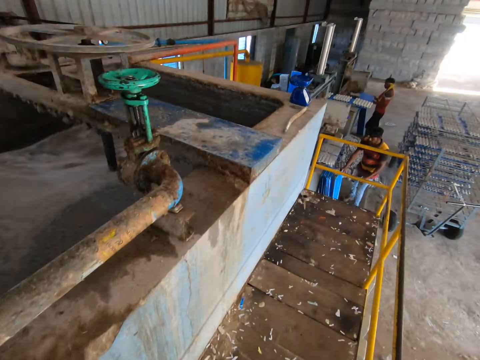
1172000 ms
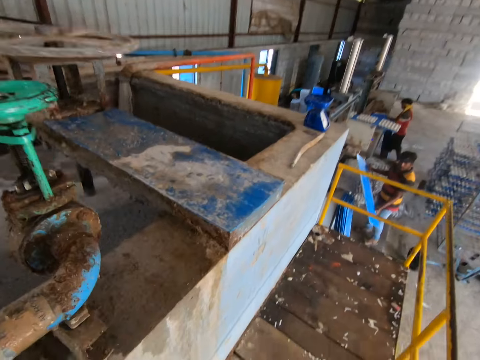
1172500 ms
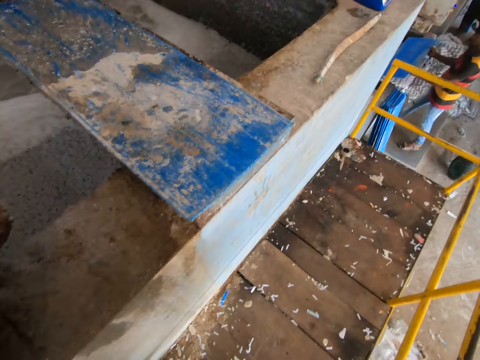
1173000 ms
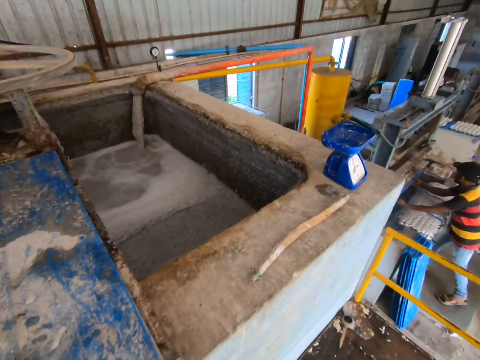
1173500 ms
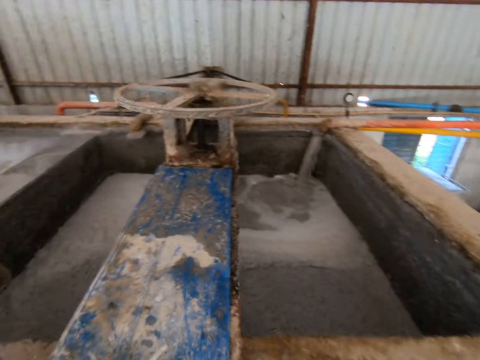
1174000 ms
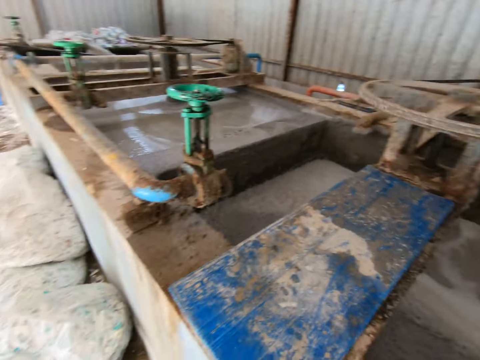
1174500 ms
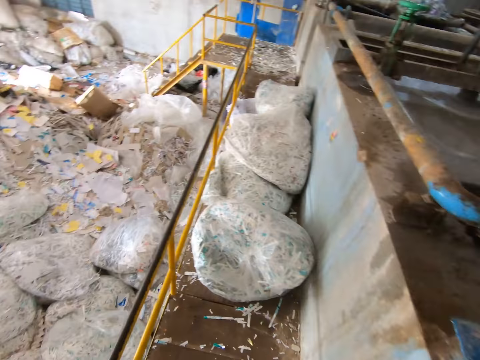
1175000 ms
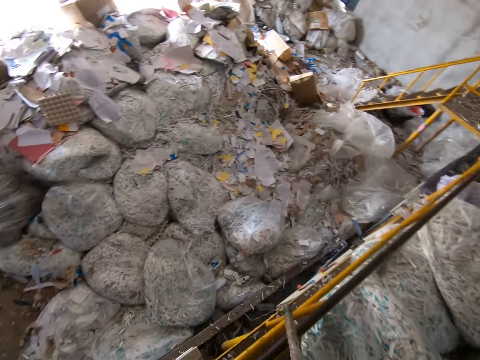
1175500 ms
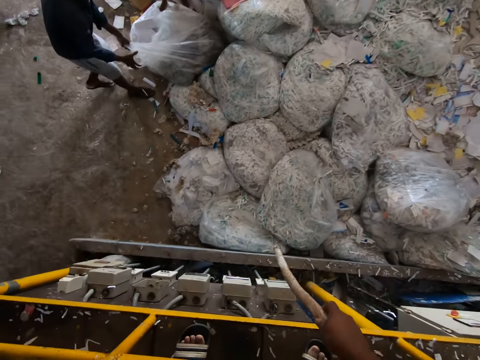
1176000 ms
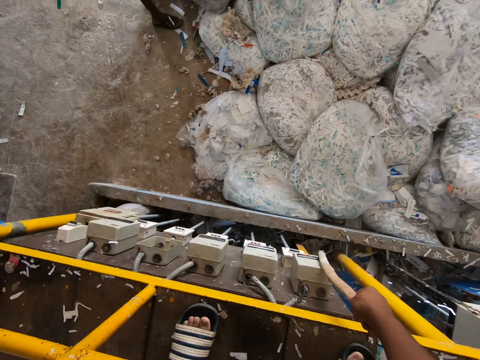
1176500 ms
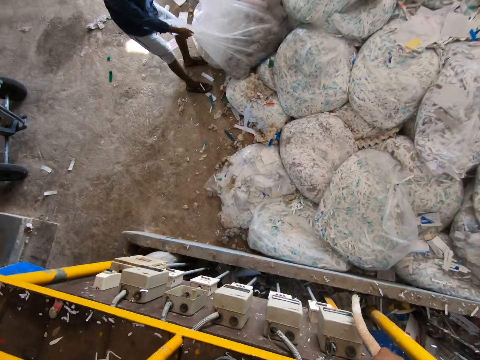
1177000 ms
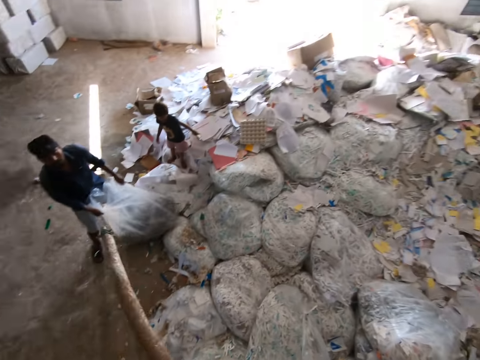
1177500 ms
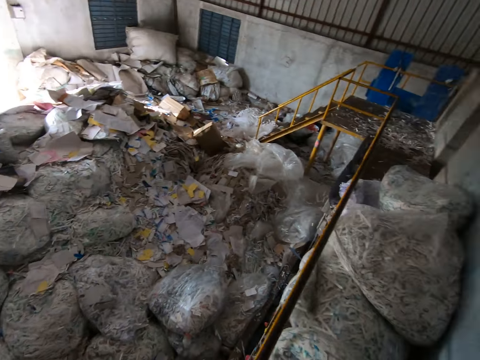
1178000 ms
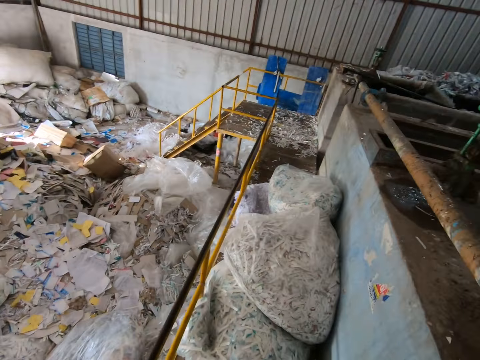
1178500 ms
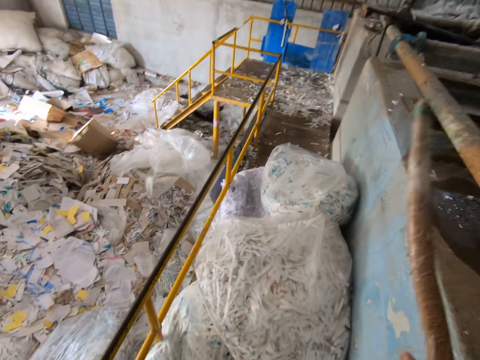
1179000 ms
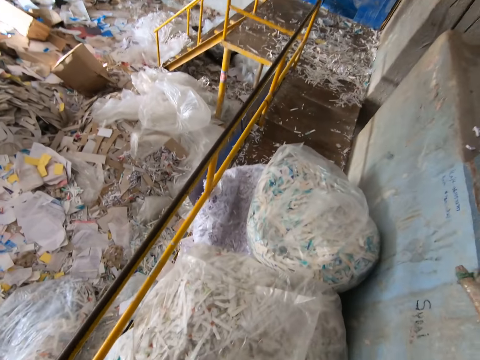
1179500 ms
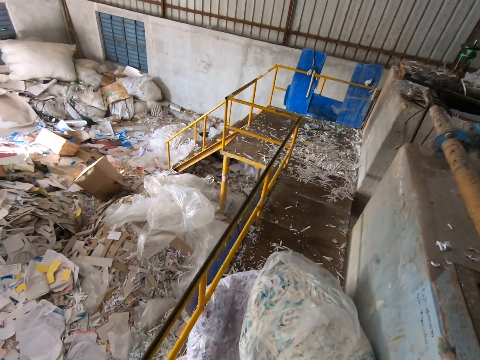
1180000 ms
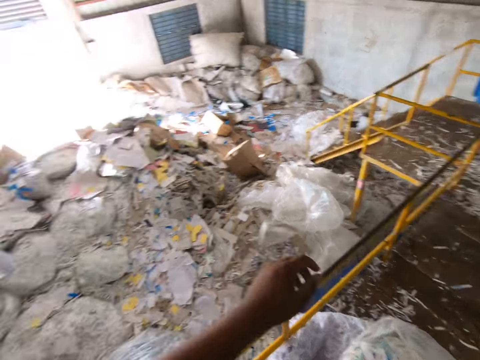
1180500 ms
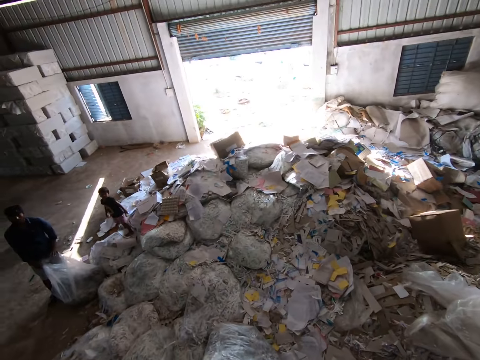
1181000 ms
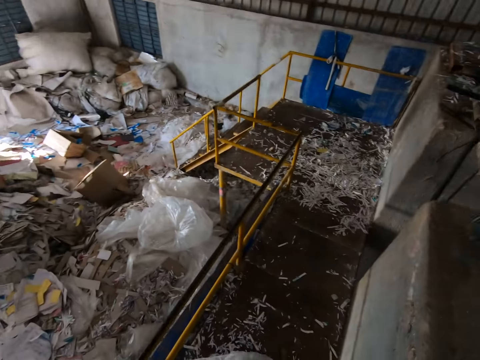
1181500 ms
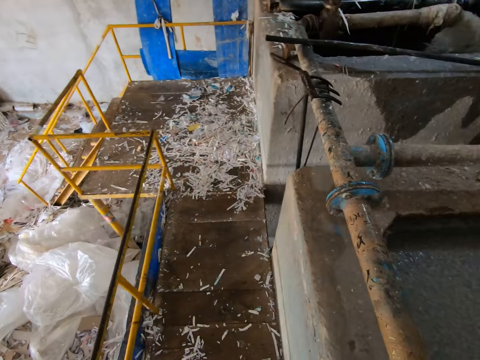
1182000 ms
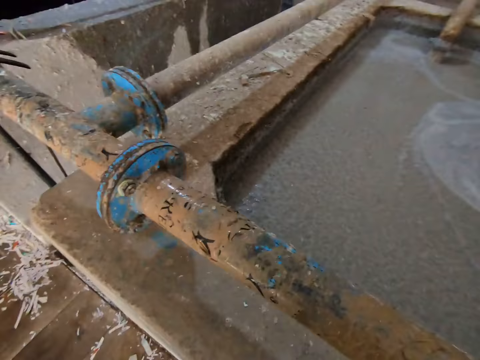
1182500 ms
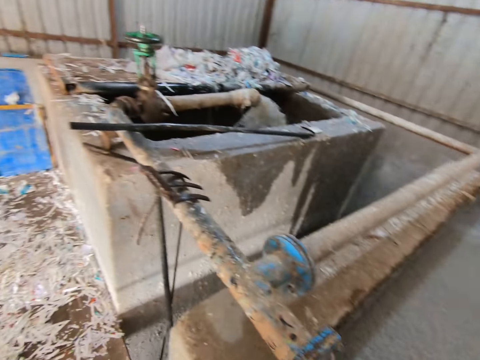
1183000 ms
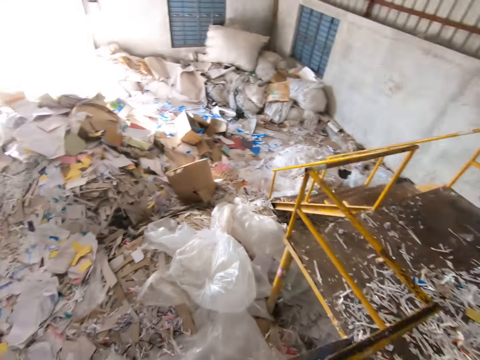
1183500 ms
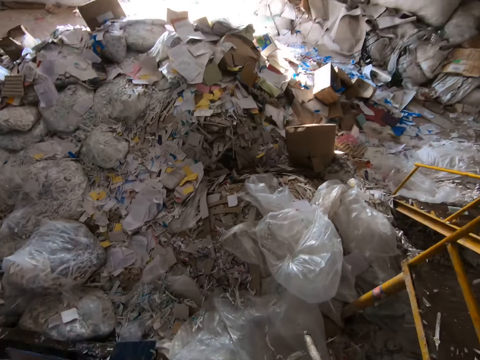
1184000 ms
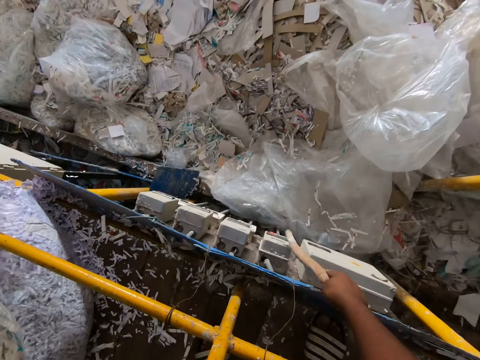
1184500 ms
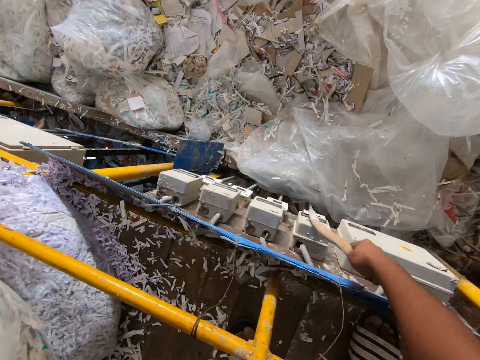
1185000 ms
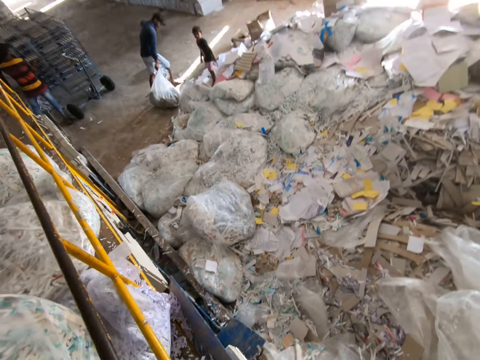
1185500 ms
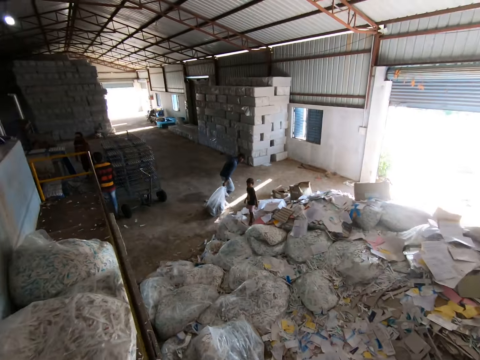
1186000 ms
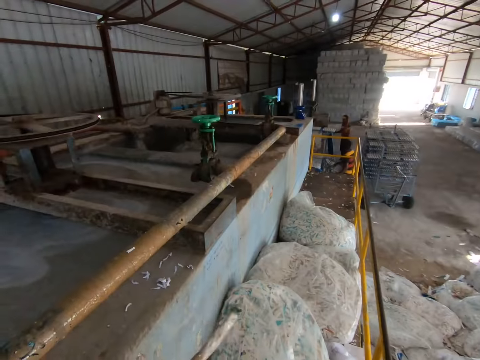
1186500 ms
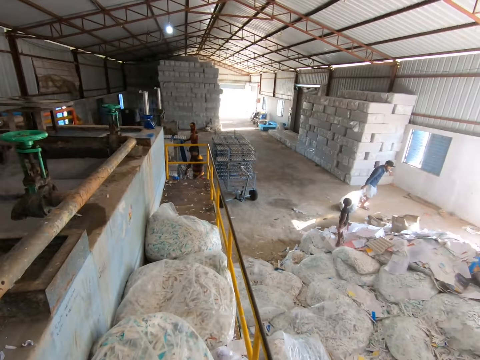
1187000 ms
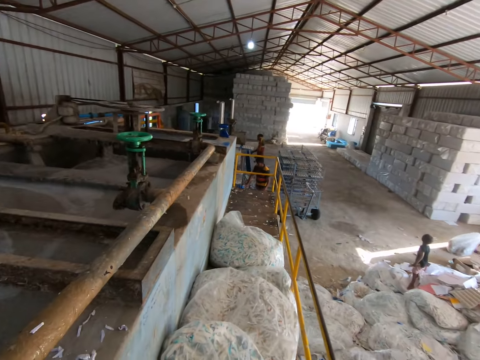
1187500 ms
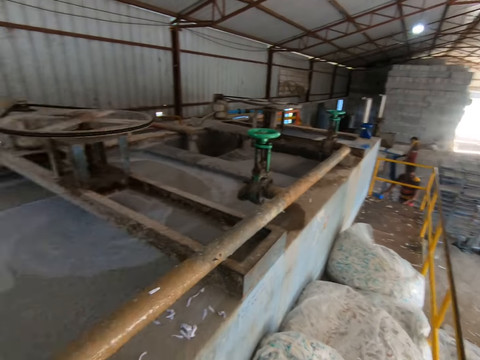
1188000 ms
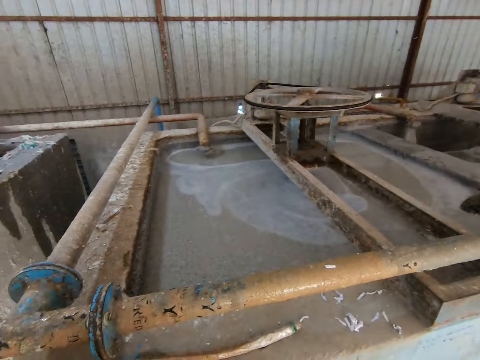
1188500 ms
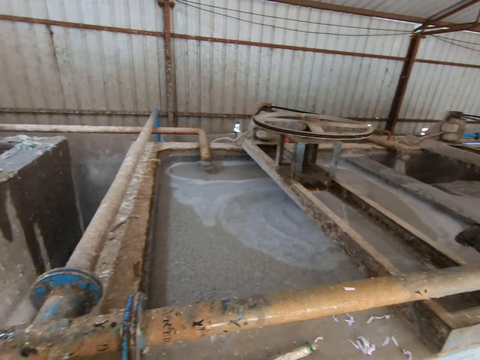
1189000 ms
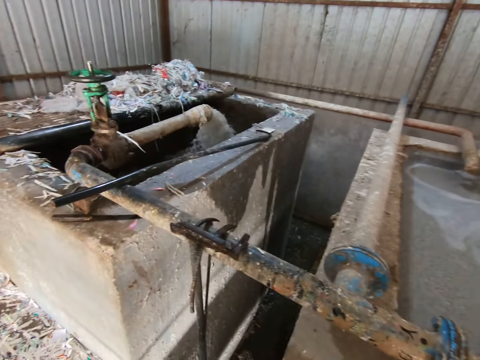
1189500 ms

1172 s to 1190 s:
A man picks a plastic board from the floor with his right hand. The man holds the plastic board with both hands and moves the plastic board towards an egg crate machine with both hands. The camera wearer toggles a switch on a wall with a stick in his right hand. Another man drags a bag of paper waste on the floor with both hands. The camera wearer straightens his hands. He walks over the bags of paper waste on the walk way. He talks to a person. He walks on top of the plastic bags. He toggles the switch on the wall with the stick in his right hand. The other man drags the bag of paper waste on the floor with his right hand.

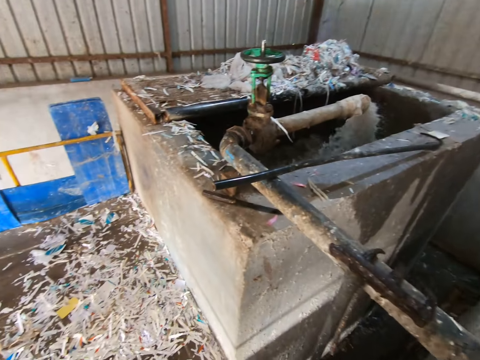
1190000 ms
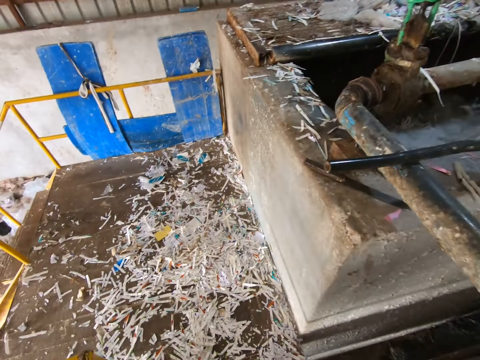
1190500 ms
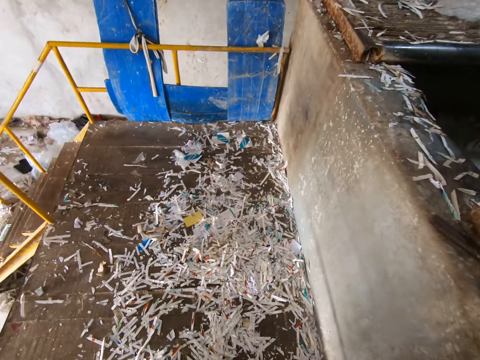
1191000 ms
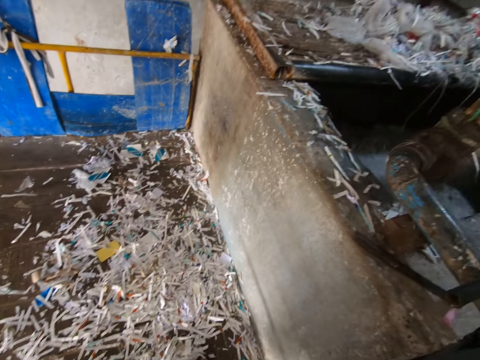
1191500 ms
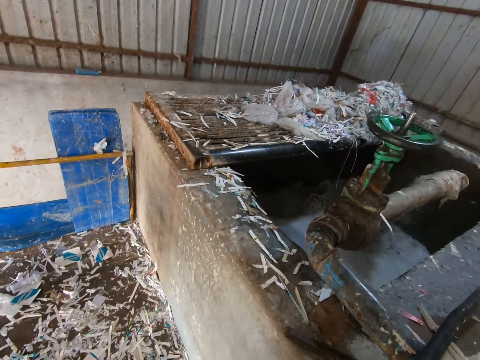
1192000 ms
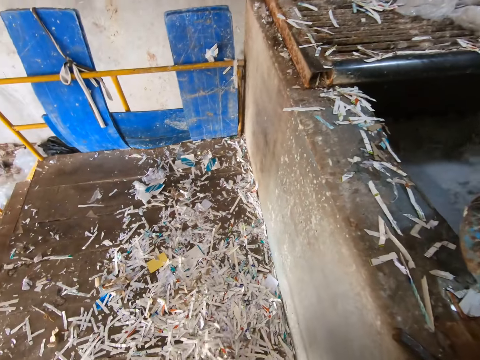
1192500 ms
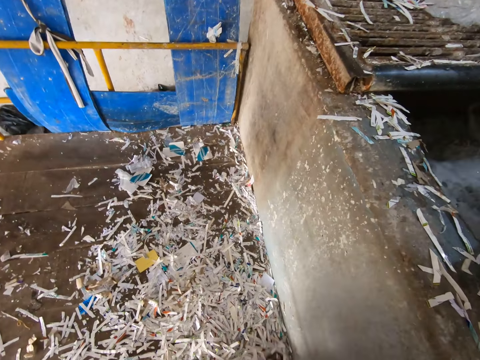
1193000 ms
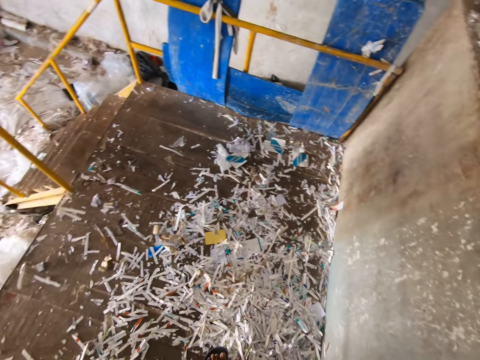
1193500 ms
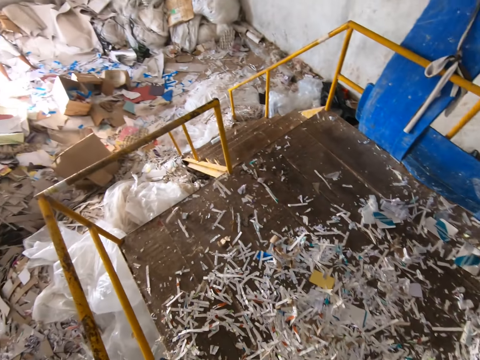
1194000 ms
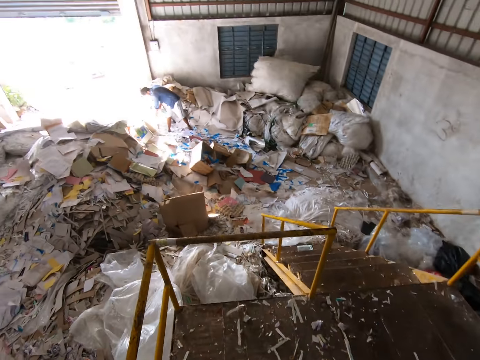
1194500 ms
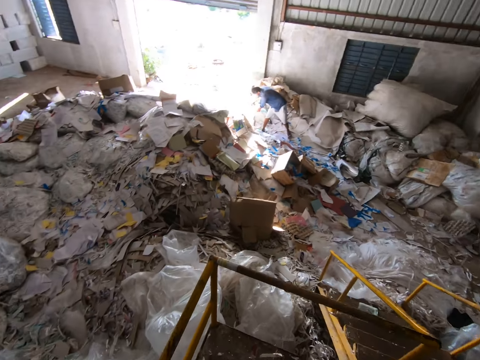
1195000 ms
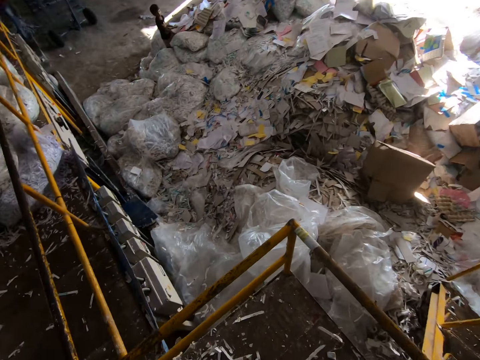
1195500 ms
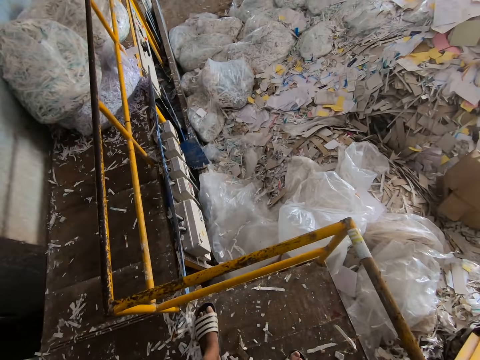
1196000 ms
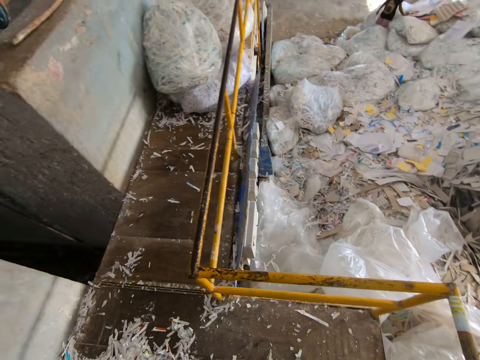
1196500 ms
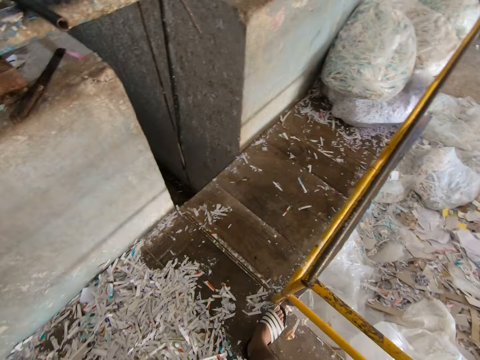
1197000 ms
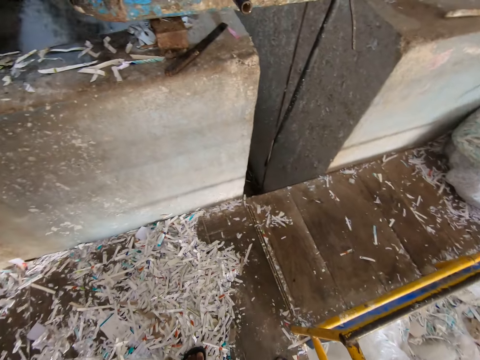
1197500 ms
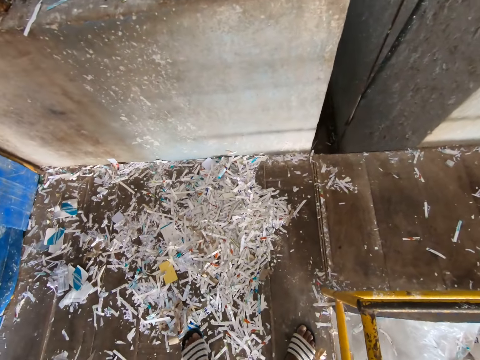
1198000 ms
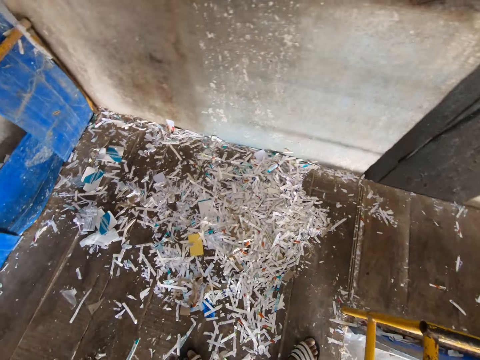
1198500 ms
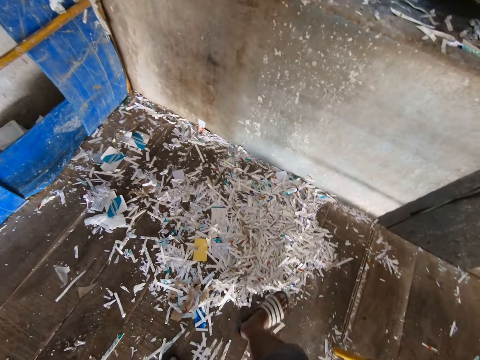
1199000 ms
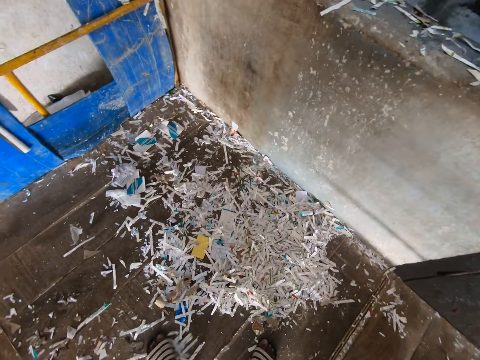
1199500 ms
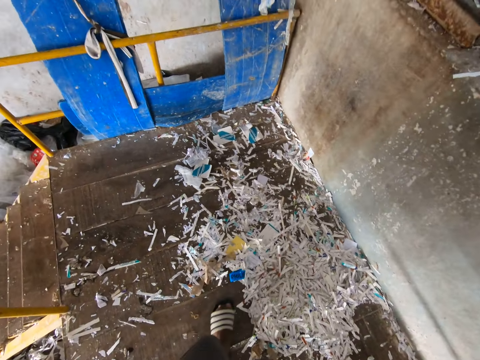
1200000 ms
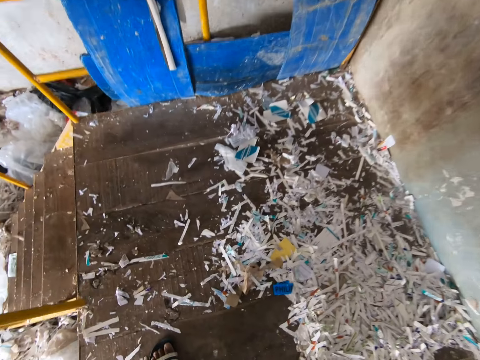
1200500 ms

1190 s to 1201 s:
The camera wearer pushes some pieces of paper on the walkway with his right leg. He pushes some pieces of paper on the walkway with his left leg. He pushes some pieces of paper on the walkway with his right leg. He pushes some pieces of paper on the walkway with his left leg.
